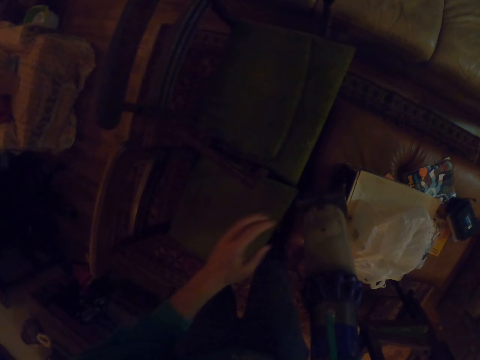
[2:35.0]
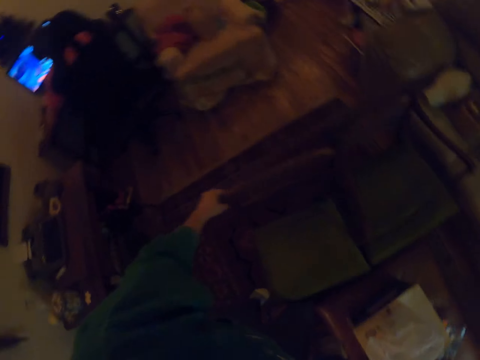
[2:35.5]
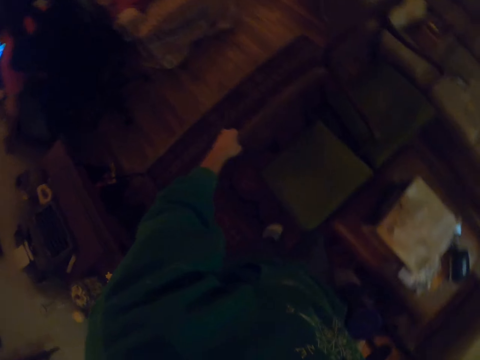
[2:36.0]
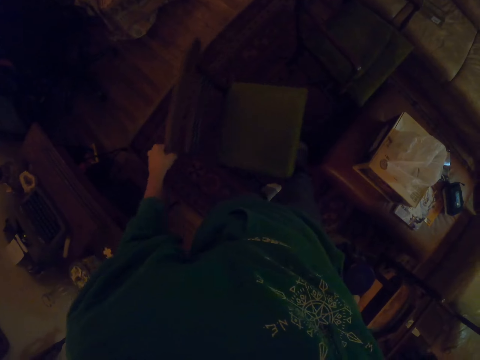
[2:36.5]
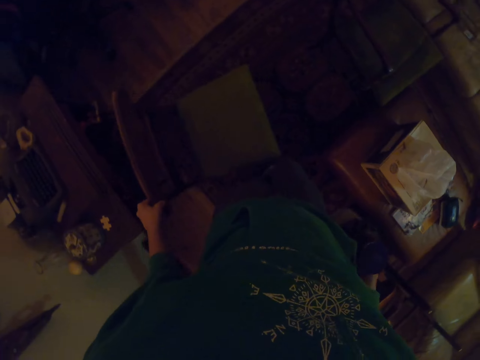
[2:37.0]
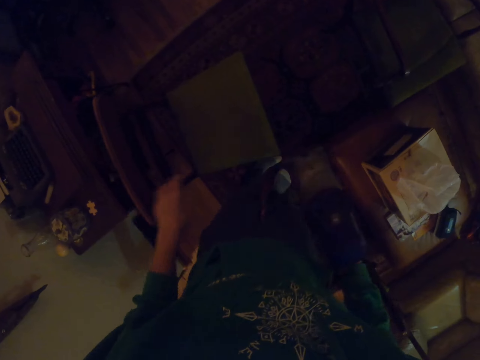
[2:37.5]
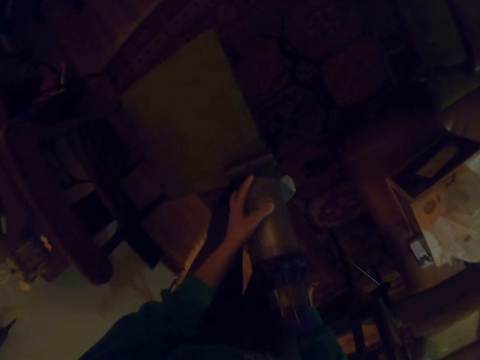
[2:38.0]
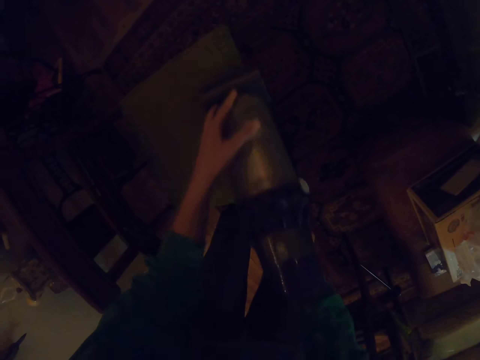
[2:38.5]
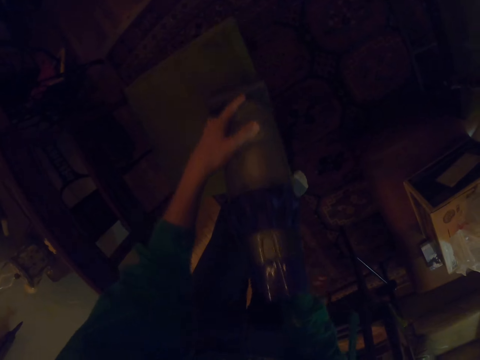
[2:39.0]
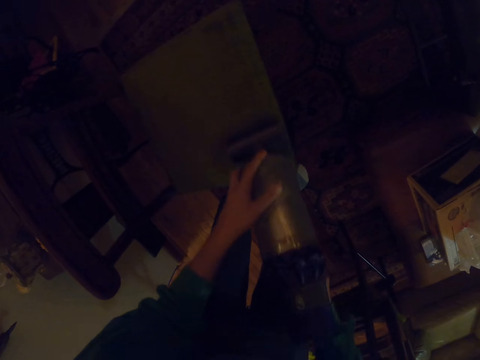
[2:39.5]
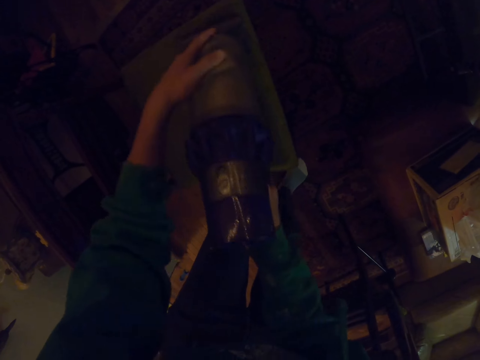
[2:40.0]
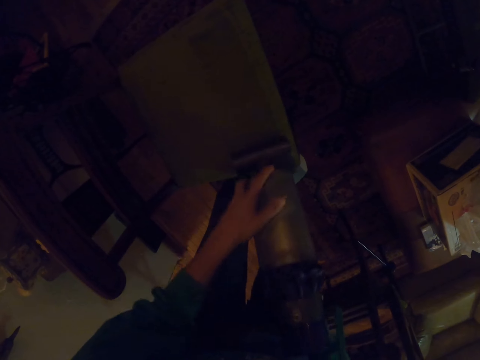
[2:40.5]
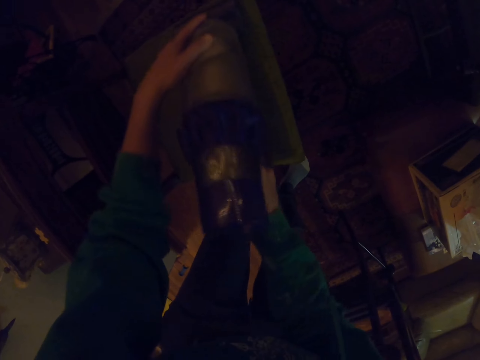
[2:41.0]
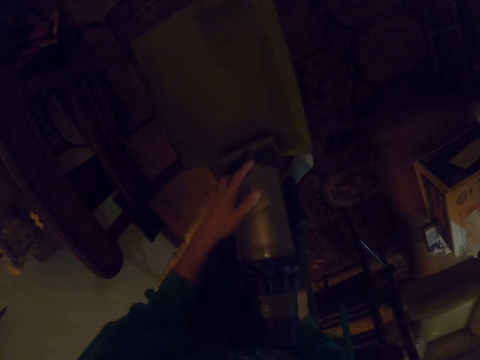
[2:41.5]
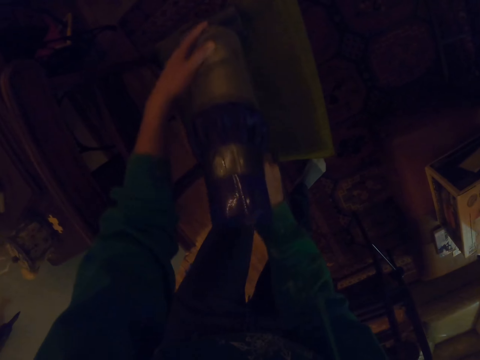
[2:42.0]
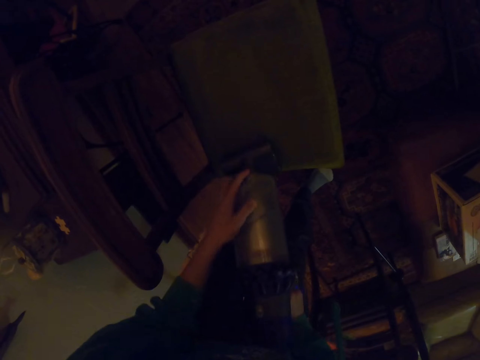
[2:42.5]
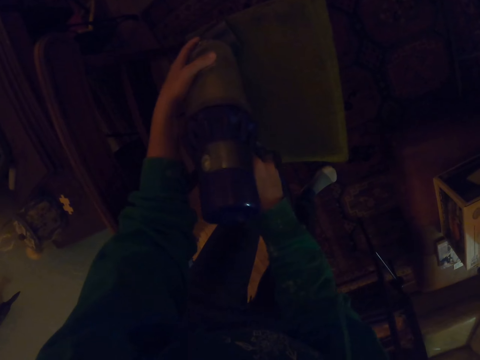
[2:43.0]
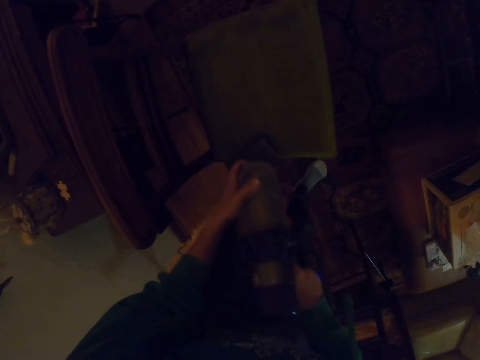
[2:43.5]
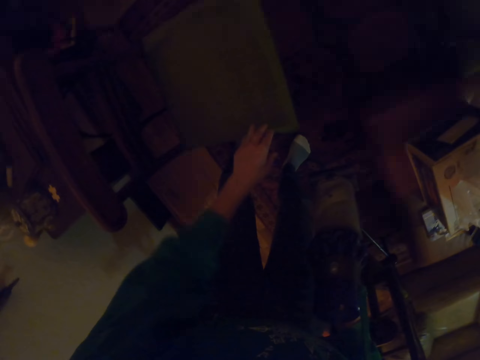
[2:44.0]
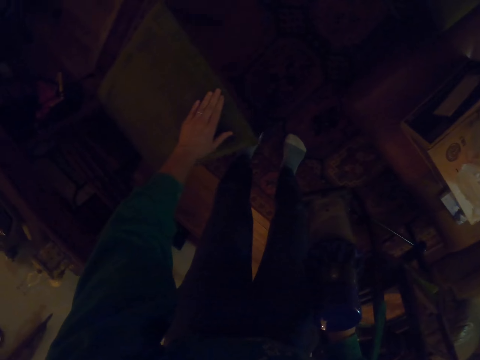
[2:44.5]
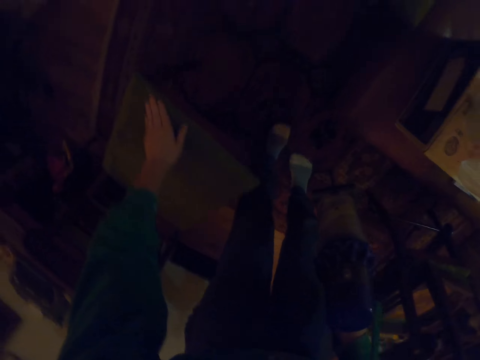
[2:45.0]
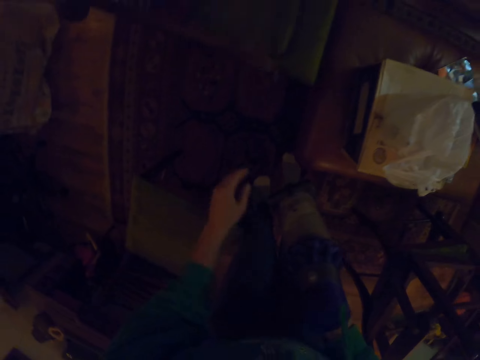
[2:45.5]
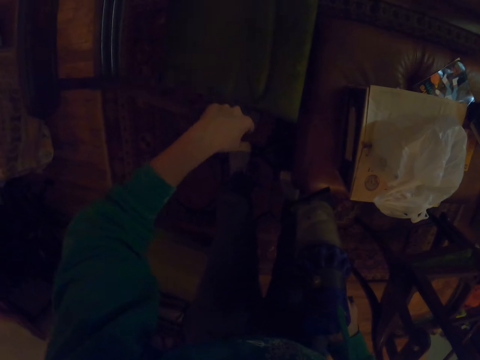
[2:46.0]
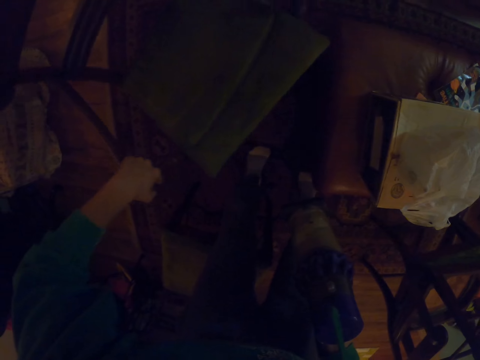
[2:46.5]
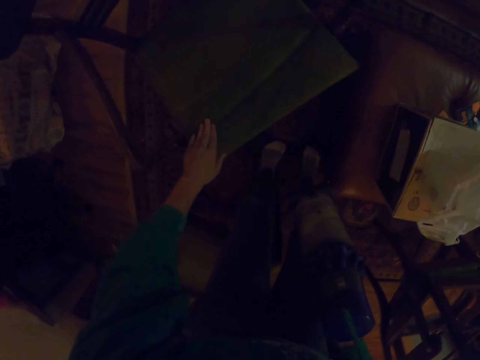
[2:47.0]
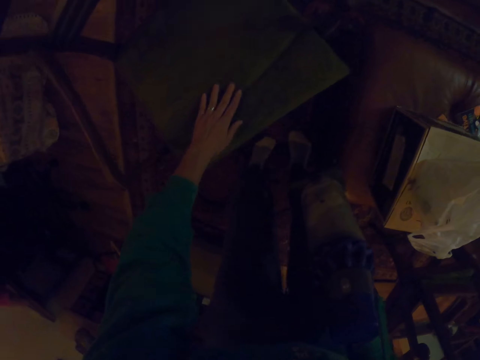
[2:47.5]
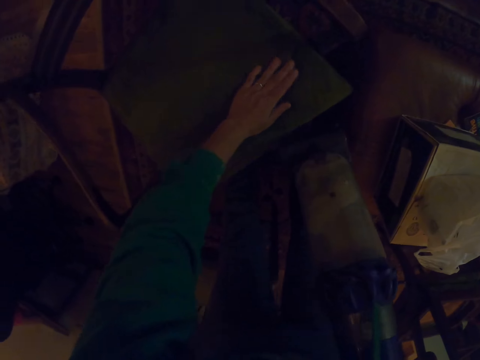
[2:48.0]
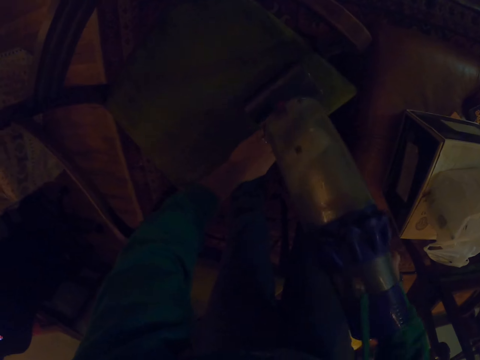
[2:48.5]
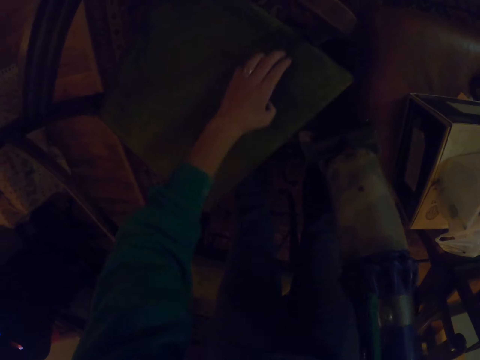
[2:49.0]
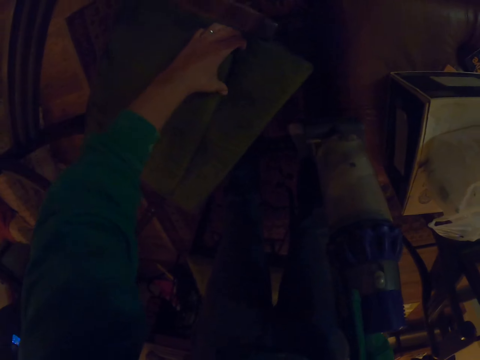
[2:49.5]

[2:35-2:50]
The camera wearer pulls the seat. They clean the seat with the vacuum cleaner. They touch the seat. They pull the seat. They touch the seat.

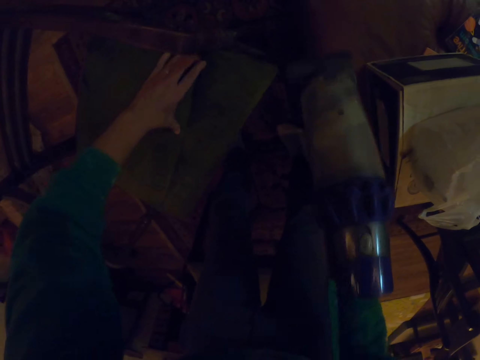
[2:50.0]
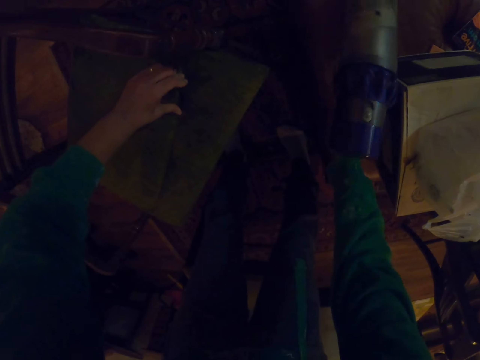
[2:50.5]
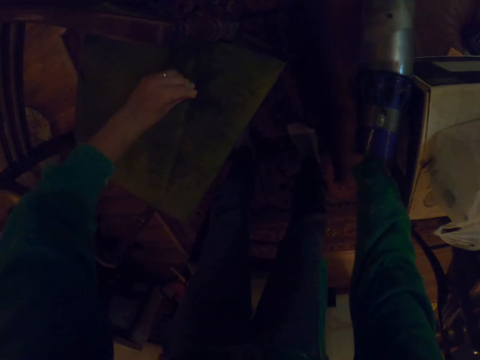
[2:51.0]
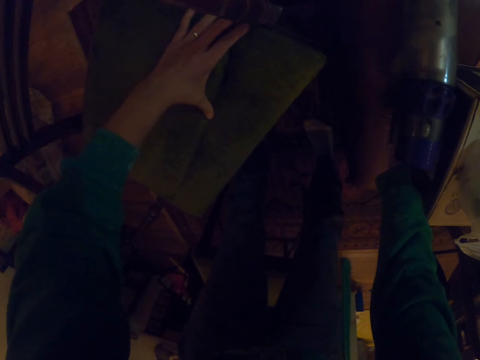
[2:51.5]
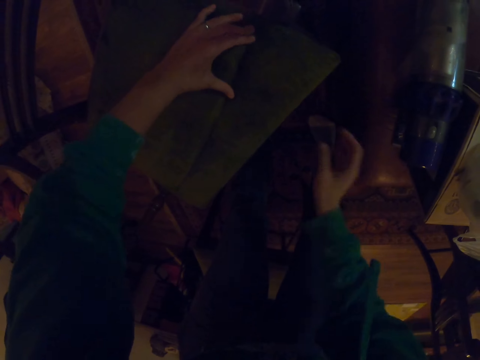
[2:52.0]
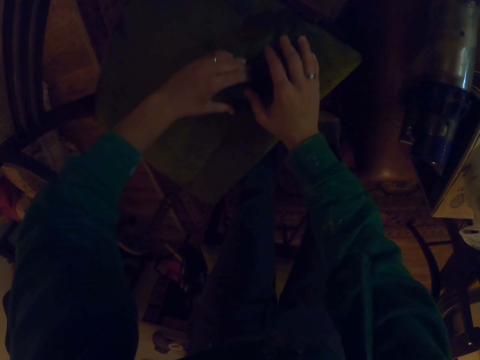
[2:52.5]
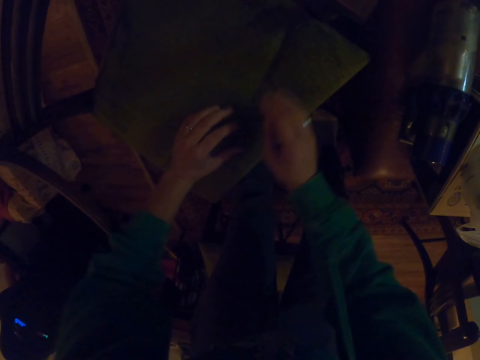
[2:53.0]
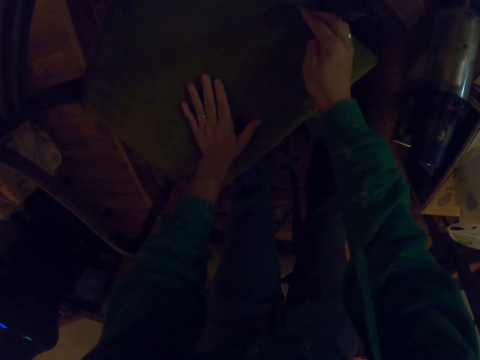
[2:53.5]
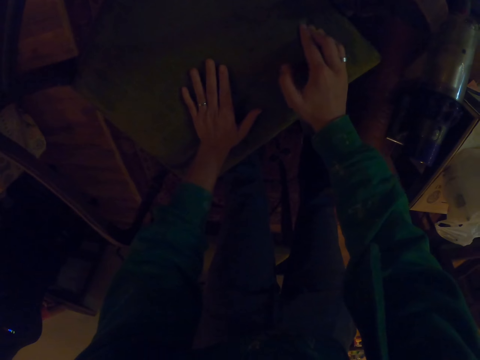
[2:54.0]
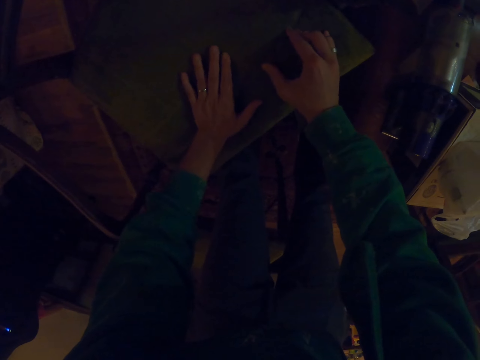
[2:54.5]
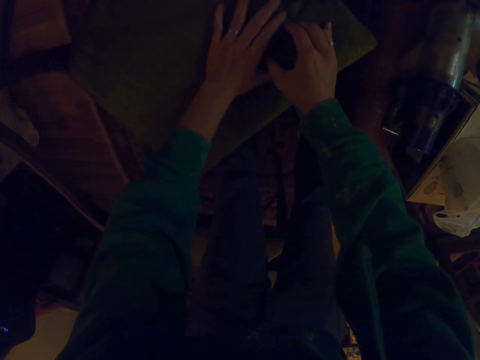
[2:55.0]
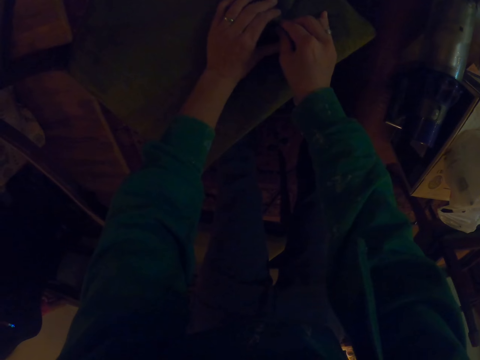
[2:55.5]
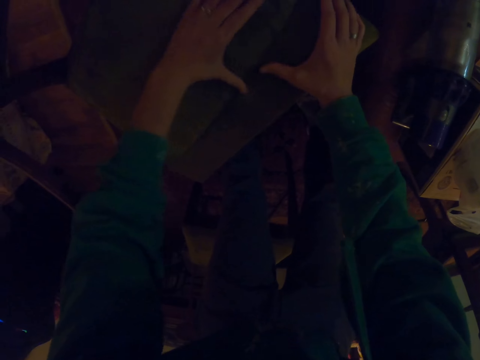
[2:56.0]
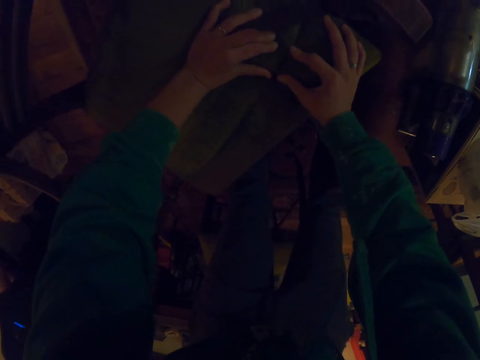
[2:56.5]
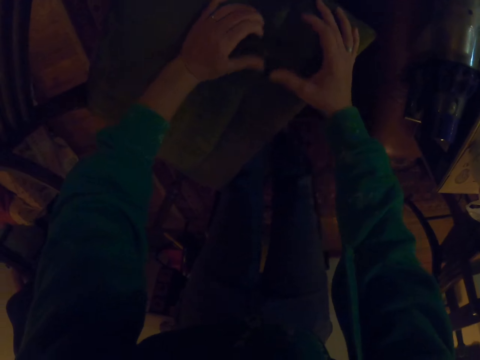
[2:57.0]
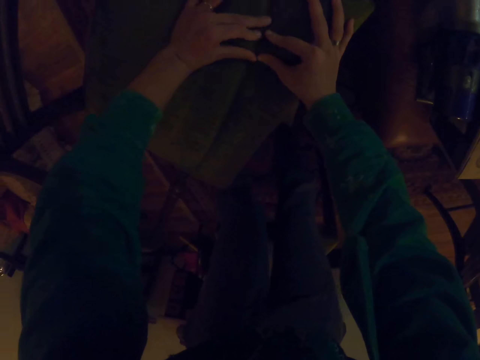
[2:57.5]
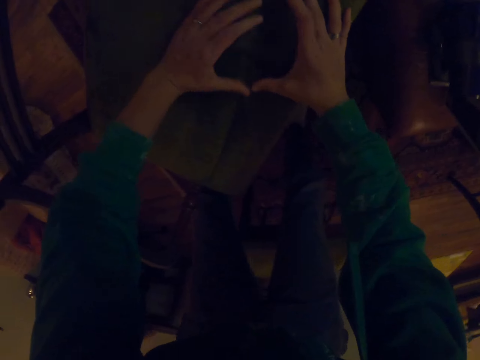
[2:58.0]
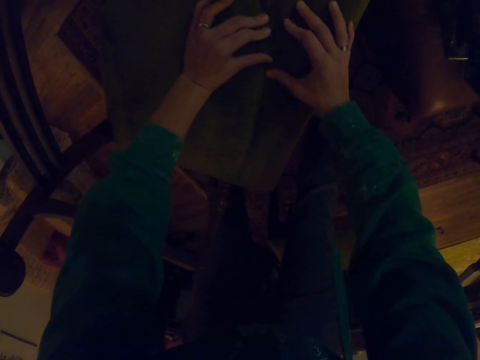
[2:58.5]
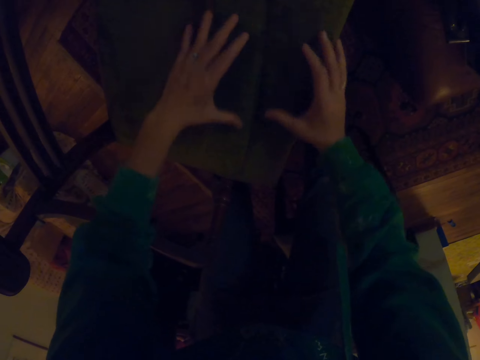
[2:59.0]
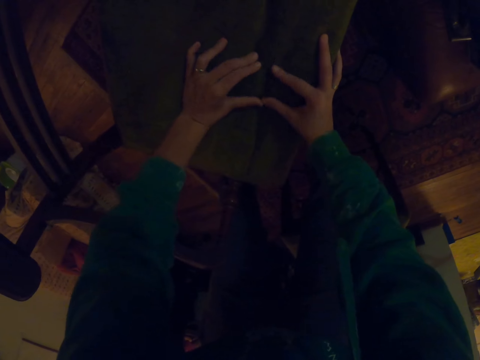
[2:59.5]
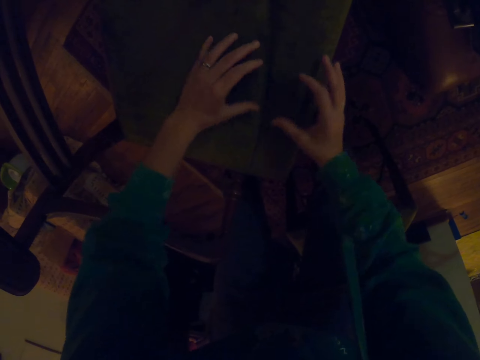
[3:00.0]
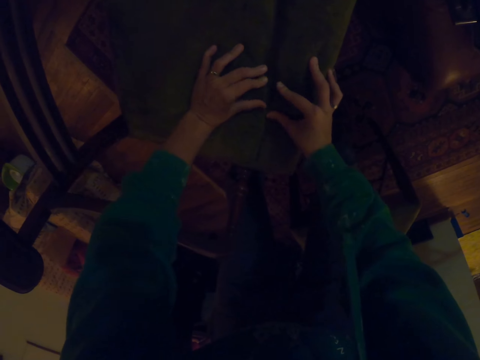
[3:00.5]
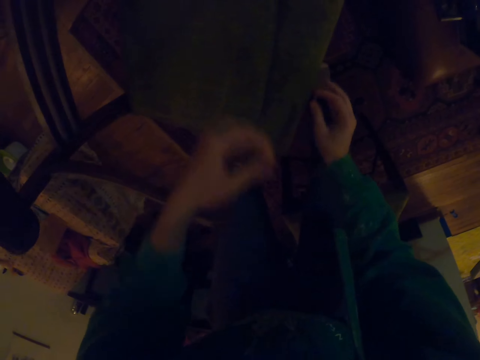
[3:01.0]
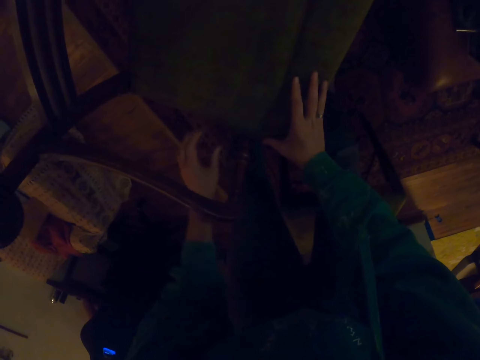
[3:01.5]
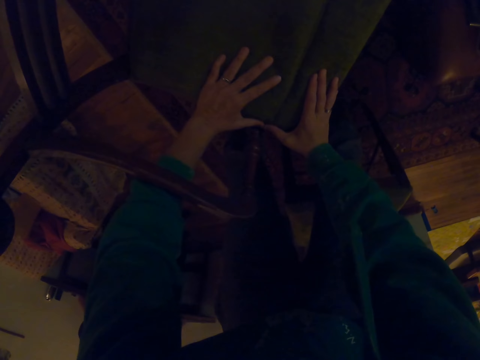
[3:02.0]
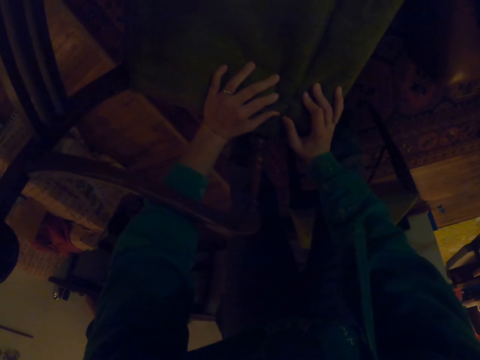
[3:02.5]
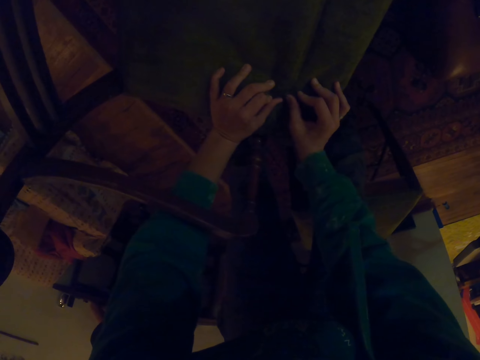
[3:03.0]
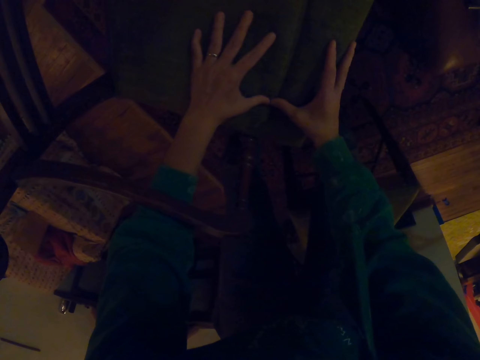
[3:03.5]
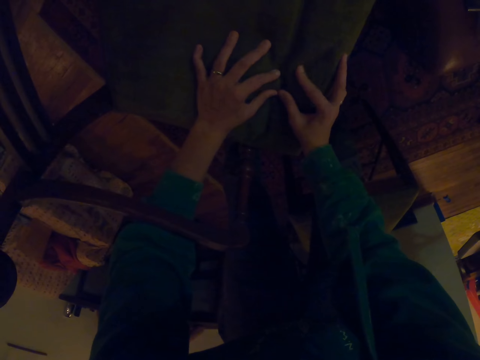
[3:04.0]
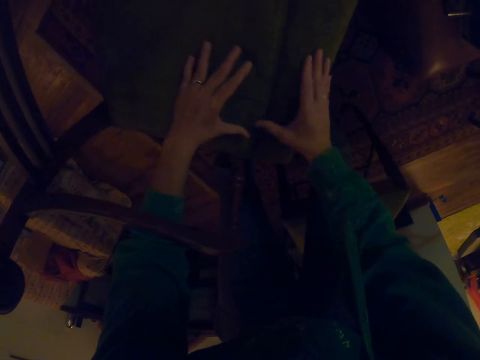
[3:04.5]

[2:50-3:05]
The camera wearer puts down the vacuum. They hold the seat. They touch the seat. They press the seat.
